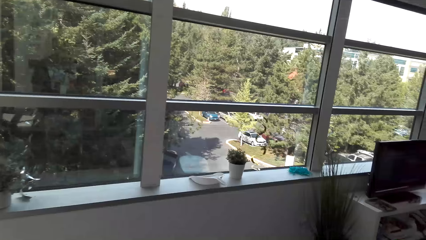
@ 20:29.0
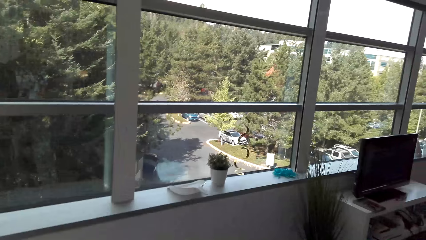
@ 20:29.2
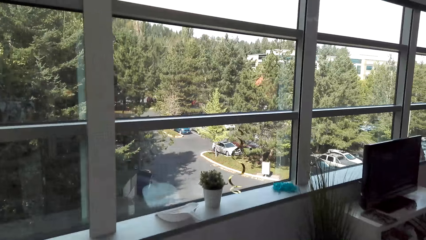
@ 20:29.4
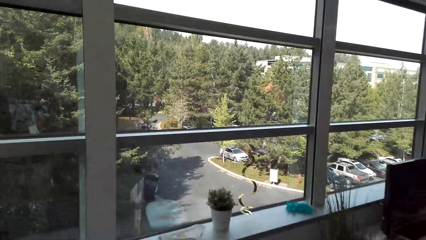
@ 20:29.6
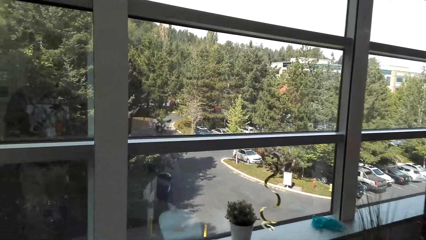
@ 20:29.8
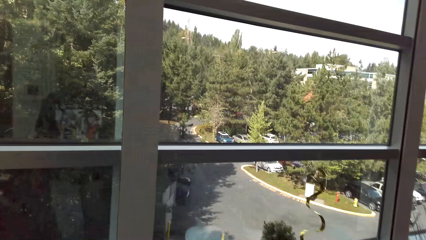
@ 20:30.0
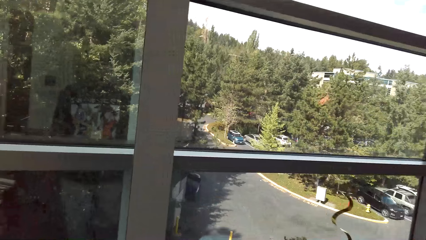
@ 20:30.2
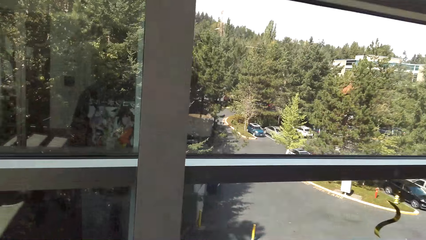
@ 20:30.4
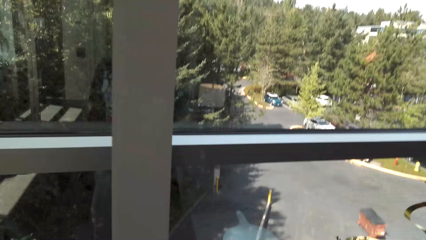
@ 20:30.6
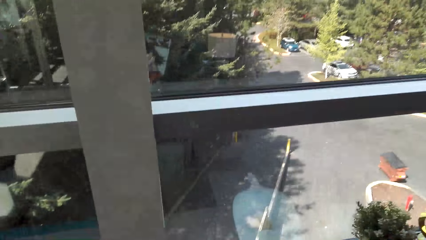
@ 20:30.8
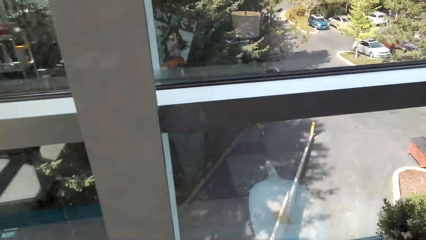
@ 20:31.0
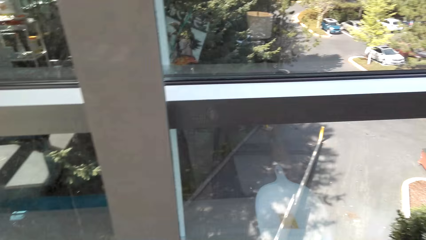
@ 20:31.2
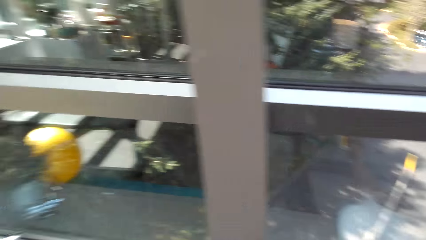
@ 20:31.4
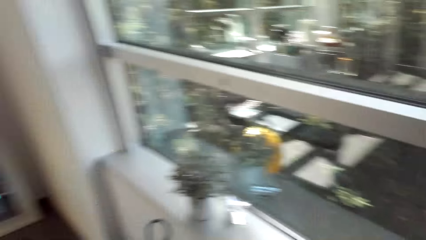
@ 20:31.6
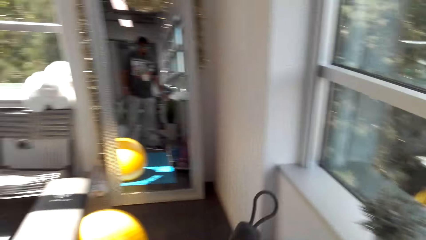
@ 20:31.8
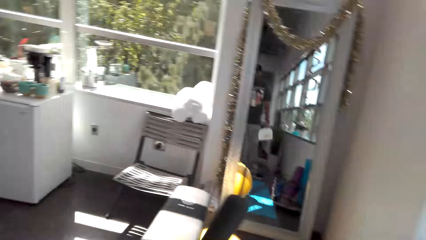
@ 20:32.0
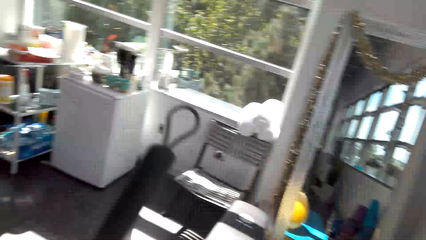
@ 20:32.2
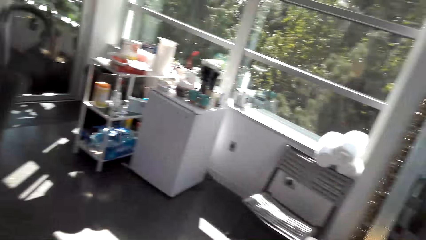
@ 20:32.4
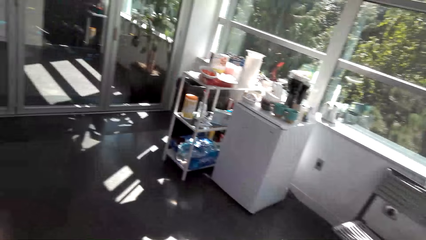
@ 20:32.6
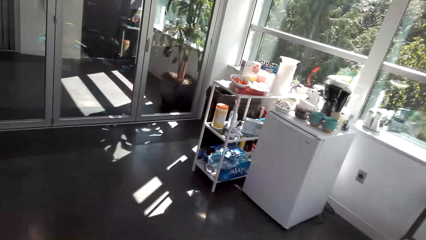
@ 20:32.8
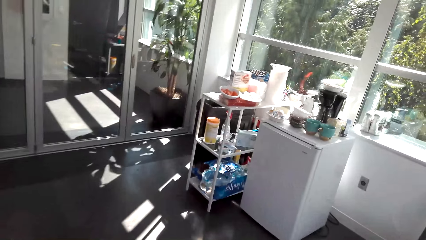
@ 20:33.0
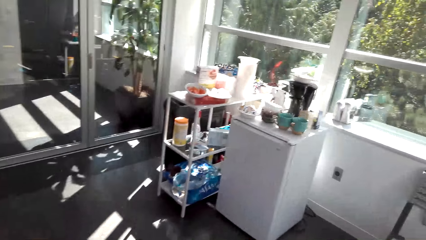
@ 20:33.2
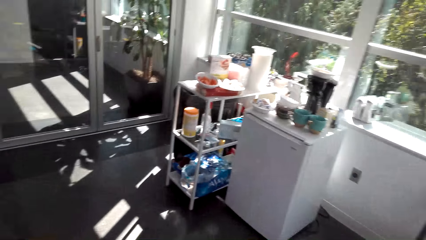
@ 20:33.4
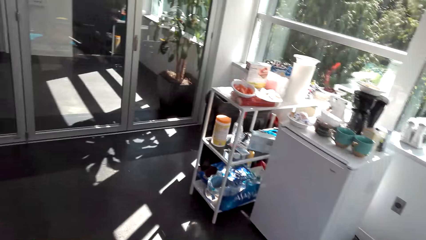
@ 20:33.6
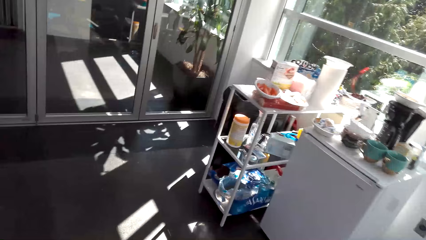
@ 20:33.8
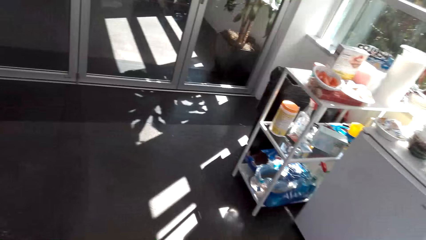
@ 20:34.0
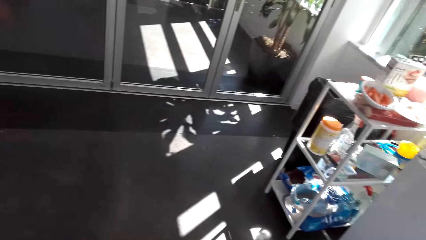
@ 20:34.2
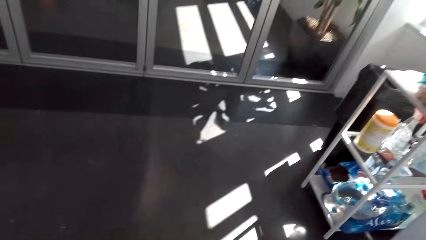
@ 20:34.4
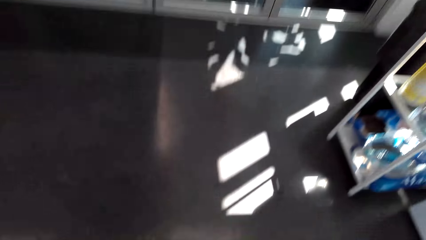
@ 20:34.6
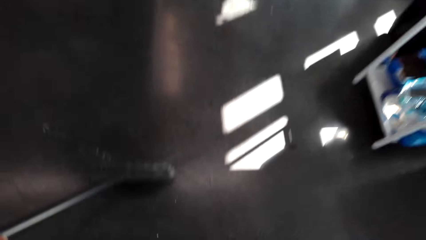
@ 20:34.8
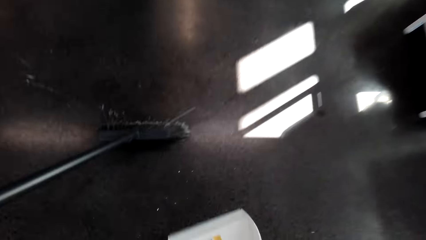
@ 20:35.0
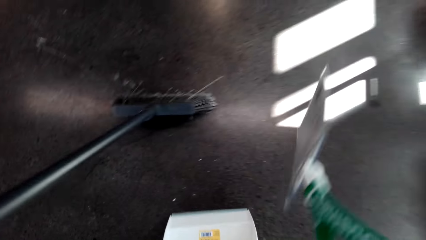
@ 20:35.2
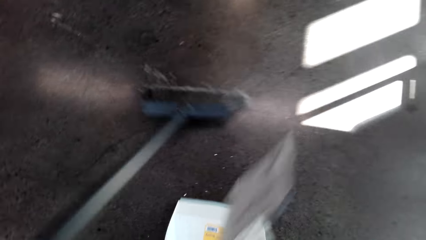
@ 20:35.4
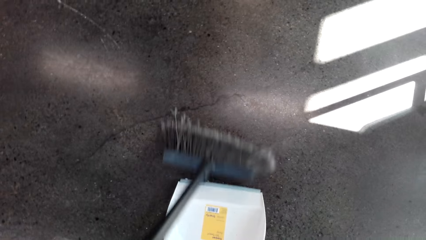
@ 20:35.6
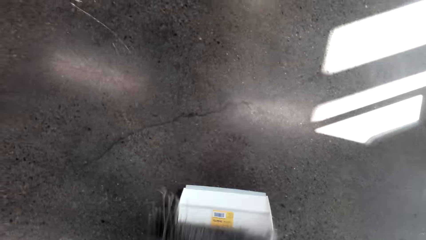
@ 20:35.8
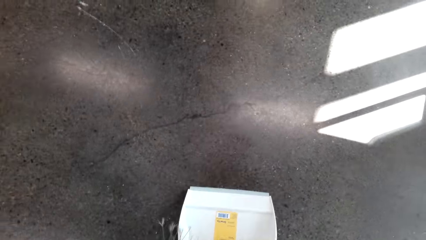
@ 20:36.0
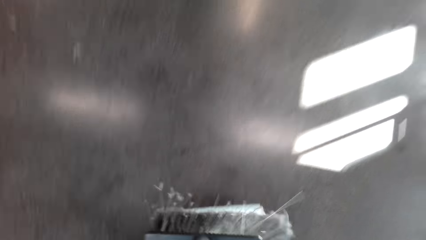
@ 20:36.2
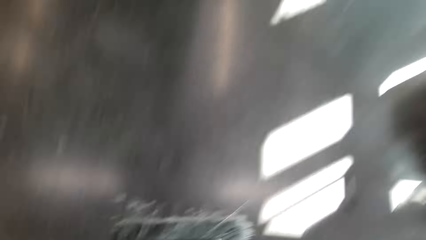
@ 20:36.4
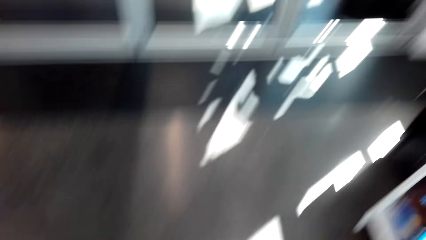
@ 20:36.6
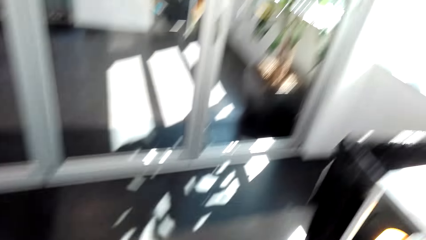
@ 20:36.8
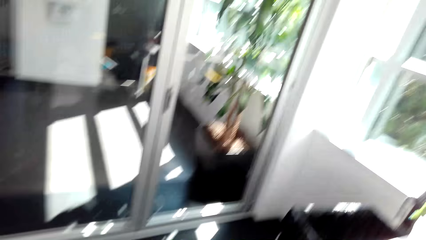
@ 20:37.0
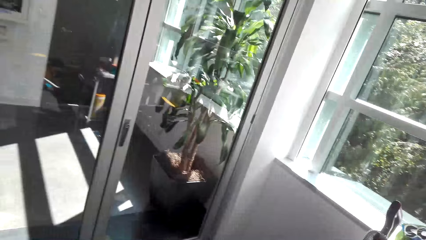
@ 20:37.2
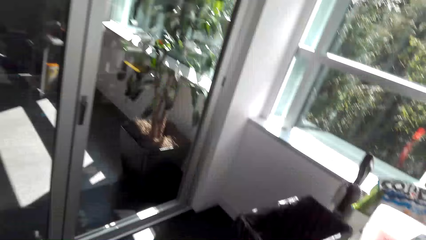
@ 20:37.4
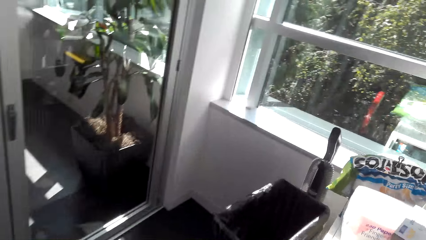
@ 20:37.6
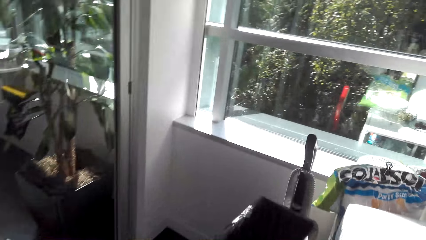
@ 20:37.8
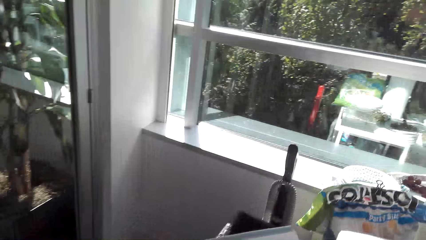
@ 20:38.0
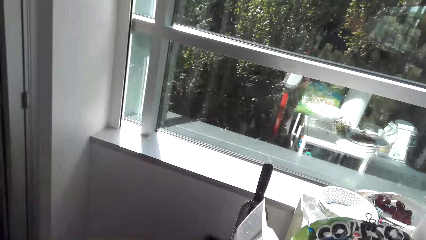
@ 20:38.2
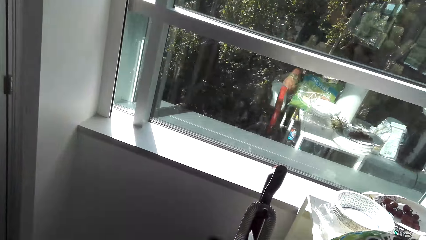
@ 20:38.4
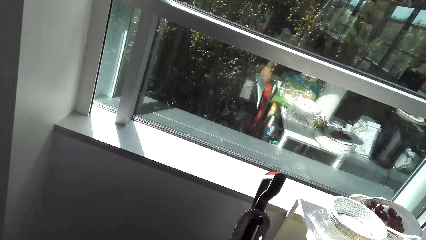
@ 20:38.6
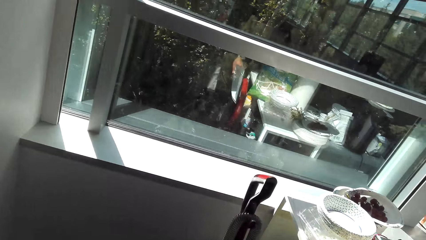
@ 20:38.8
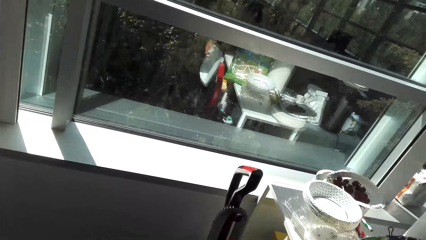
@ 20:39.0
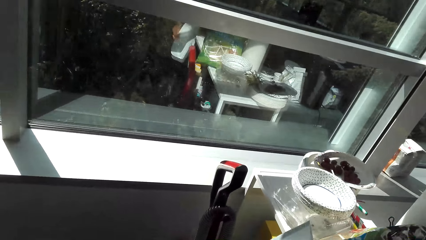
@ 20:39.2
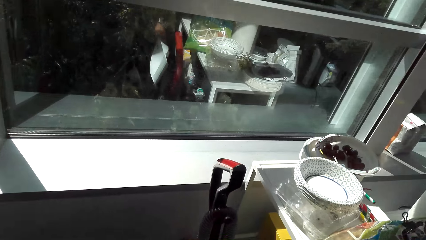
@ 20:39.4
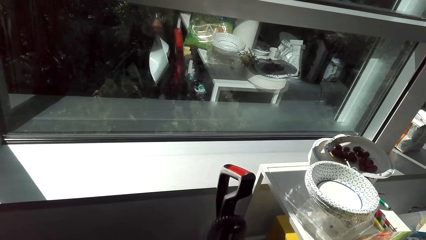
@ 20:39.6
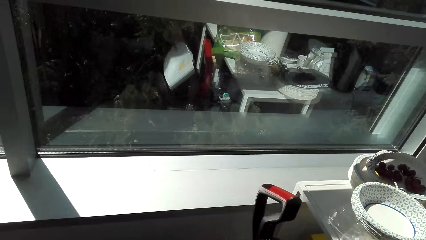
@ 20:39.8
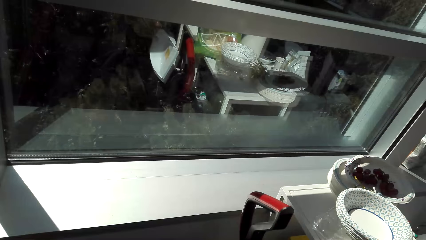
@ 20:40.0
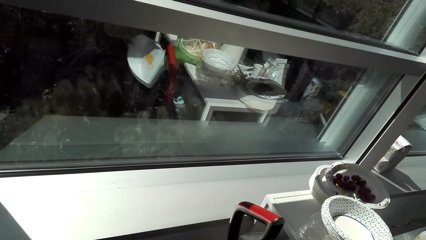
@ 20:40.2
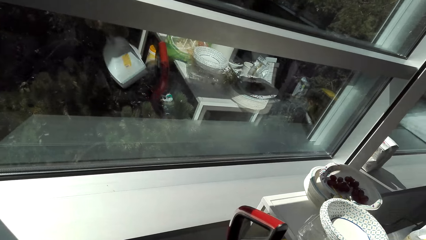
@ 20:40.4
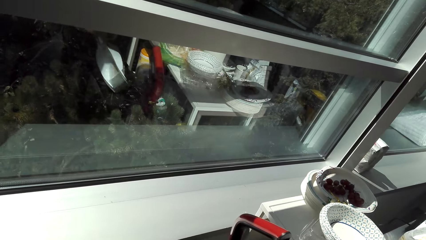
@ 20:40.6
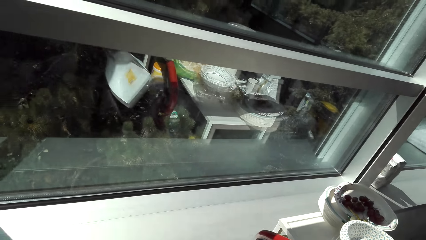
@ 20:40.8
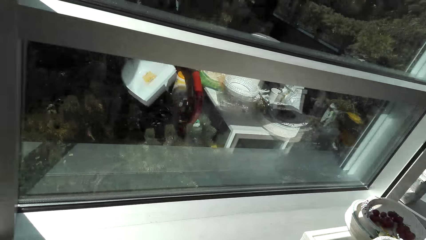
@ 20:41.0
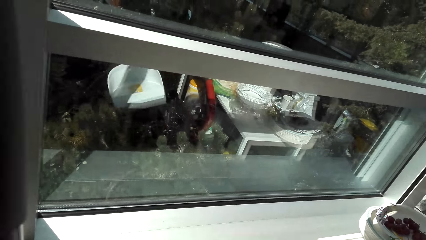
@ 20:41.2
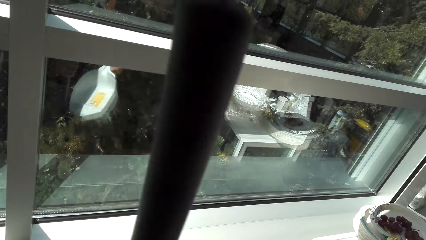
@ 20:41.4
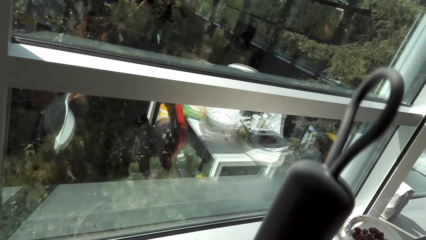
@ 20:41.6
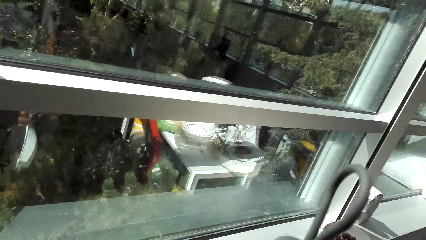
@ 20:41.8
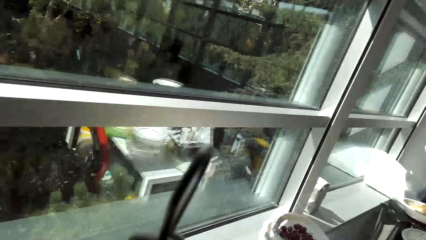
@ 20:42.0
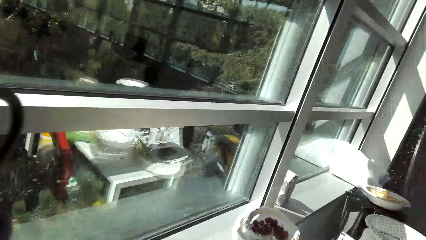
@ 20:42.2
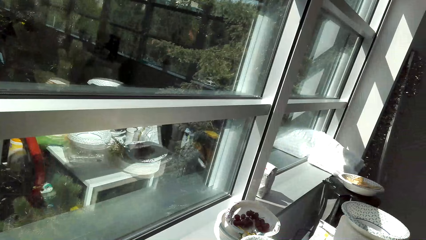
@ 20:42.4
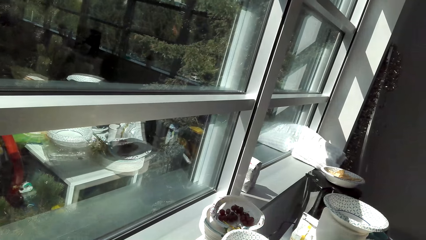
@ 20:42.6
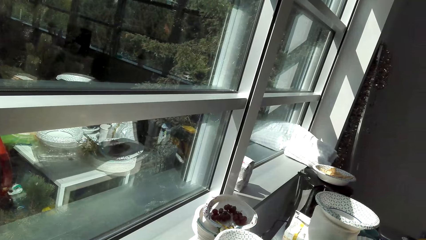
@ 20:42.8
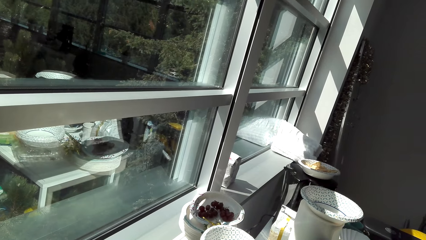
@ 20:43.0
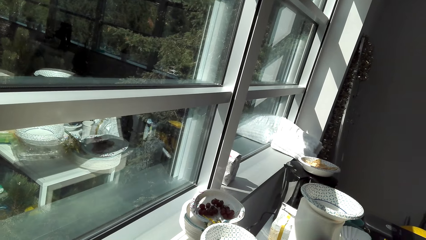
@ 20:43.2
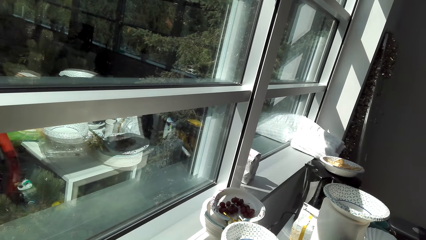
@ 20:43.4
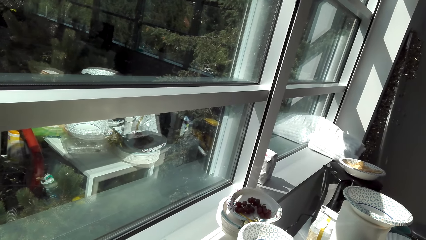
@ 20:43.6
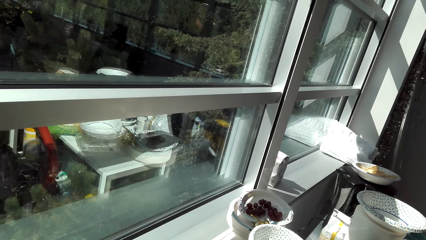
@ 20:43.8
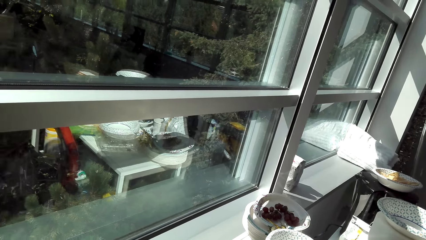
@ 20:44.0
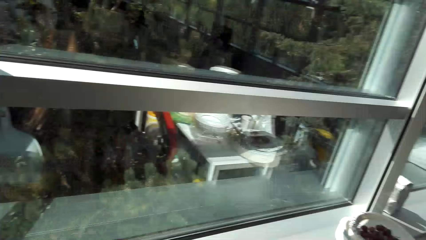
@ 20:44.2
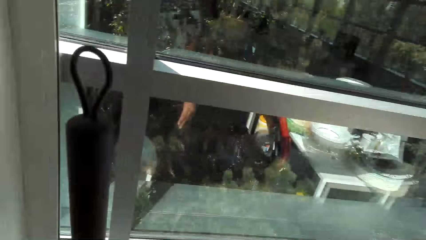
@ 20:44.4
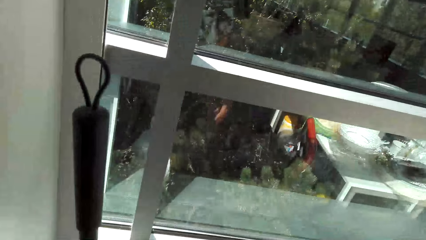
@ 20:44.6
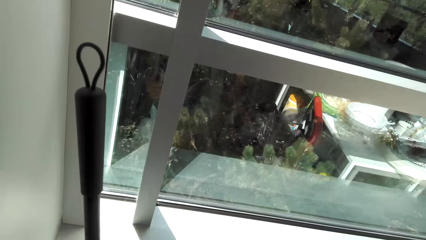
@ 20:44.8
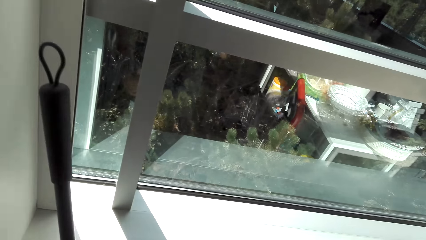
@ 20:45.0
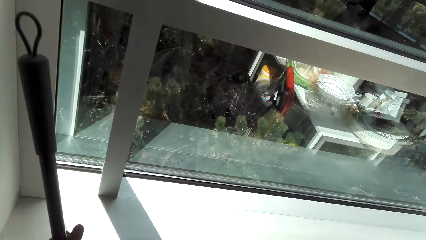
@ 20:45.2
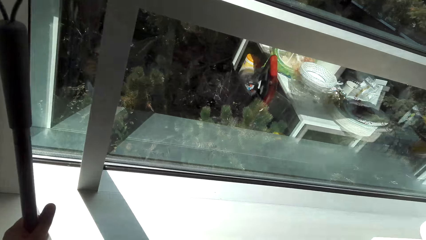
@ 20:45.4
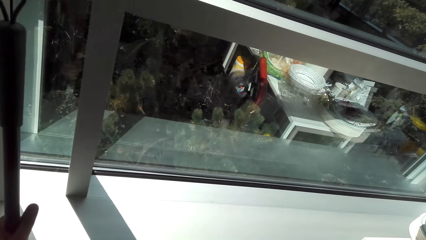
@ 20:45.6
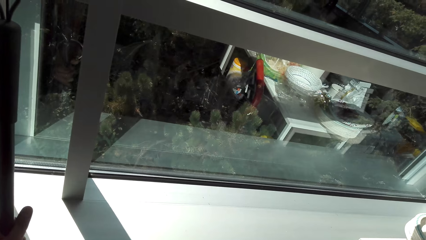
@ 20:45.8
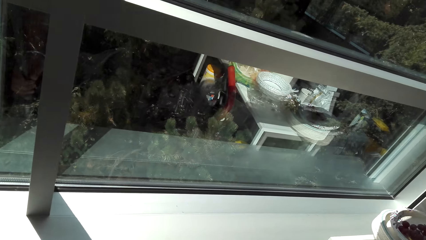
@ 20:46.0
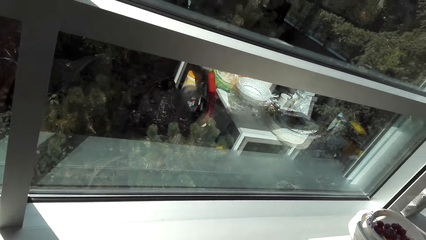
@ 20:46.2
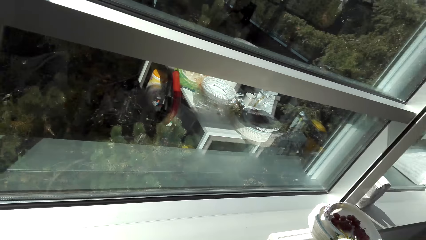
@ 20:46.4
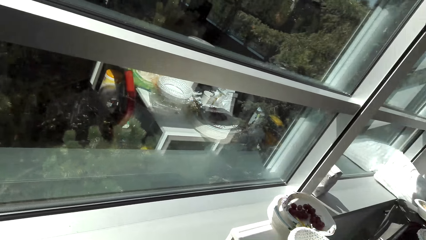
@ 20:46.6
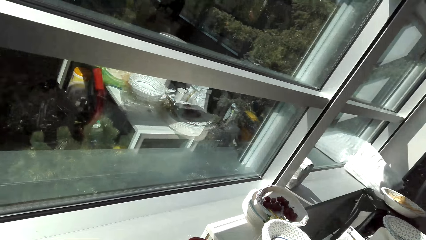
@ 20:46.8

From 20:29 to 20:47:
The camera wearer walks to the window. They pick up the dust pan. They turn around. They hold the broom. They put the litter on the dust pan. They sweep the dirt to the dust pan. They walk to the dust bin. They put the litter on the dust bin. They pour the dust to the dust bin. They hit the dust pan on the shelf. They put the broom on the wall.
